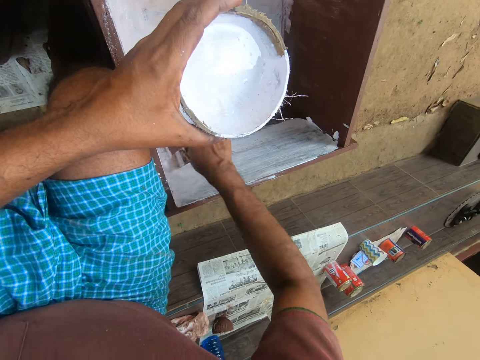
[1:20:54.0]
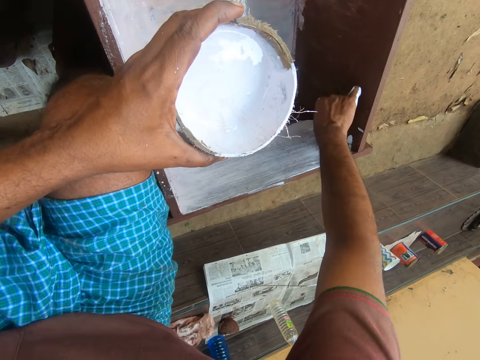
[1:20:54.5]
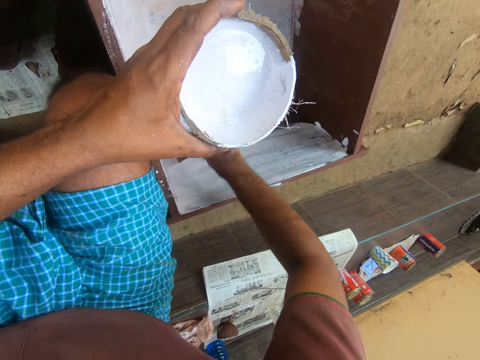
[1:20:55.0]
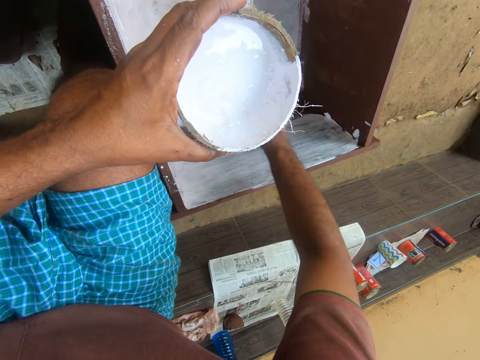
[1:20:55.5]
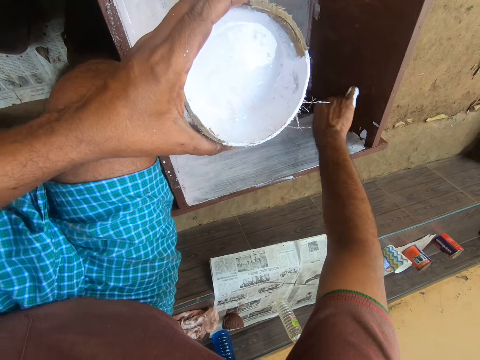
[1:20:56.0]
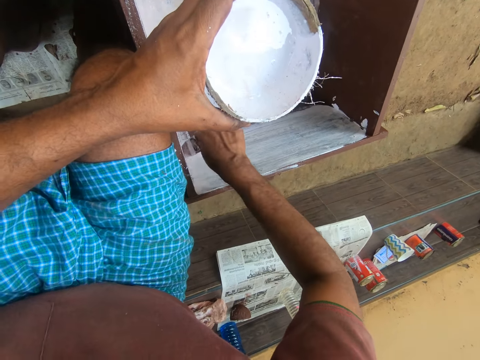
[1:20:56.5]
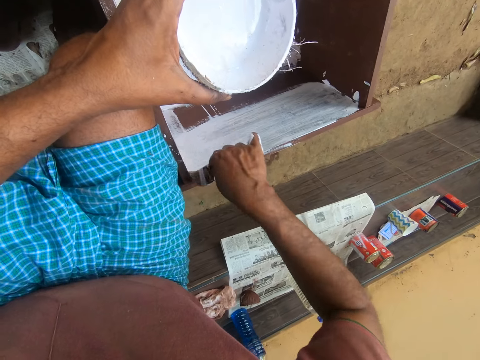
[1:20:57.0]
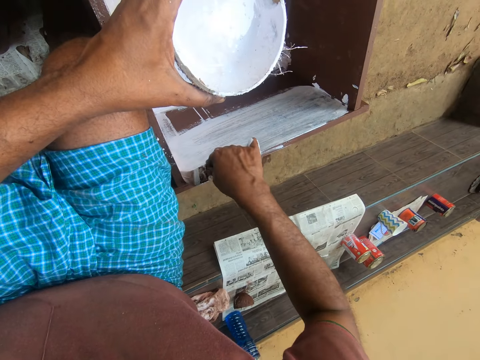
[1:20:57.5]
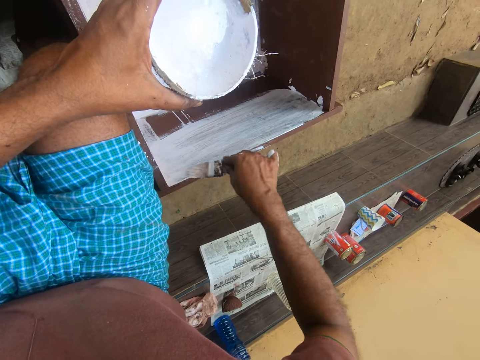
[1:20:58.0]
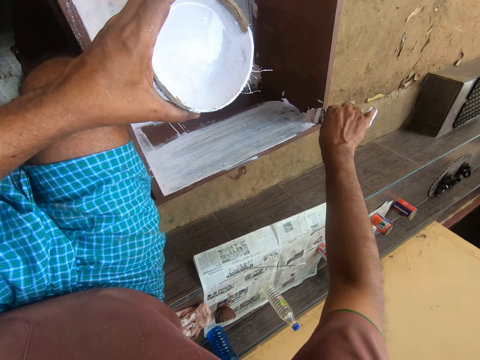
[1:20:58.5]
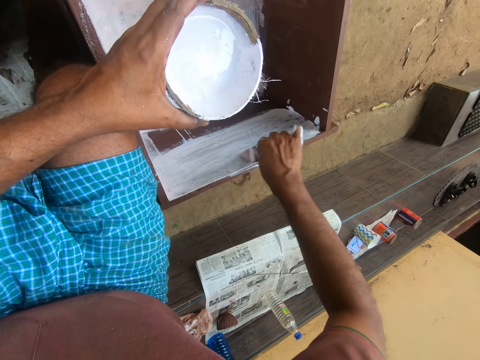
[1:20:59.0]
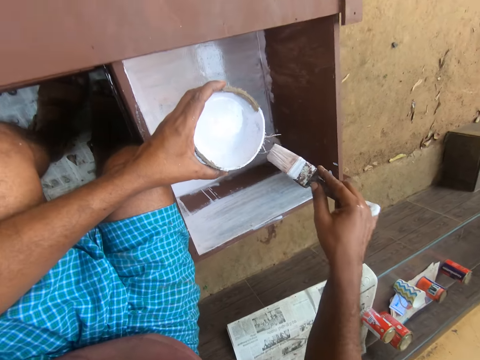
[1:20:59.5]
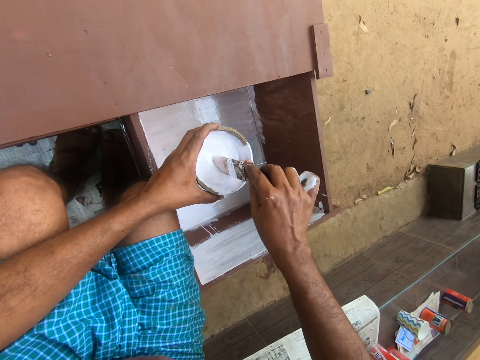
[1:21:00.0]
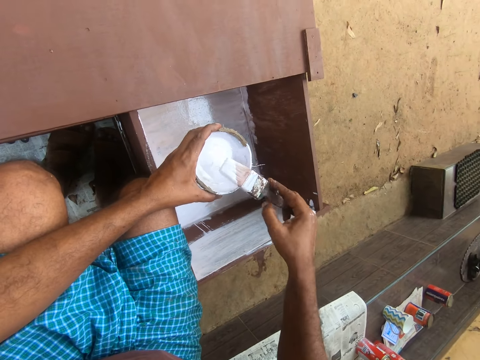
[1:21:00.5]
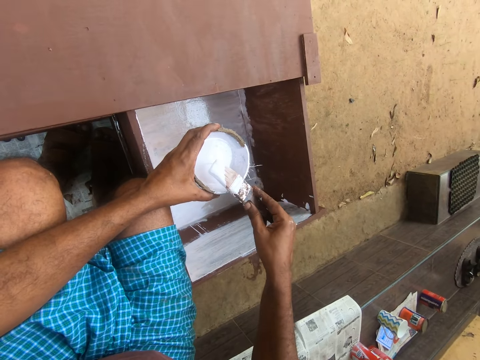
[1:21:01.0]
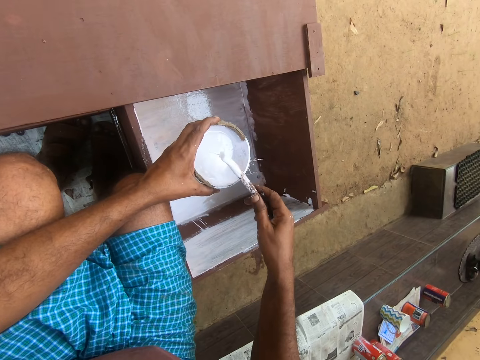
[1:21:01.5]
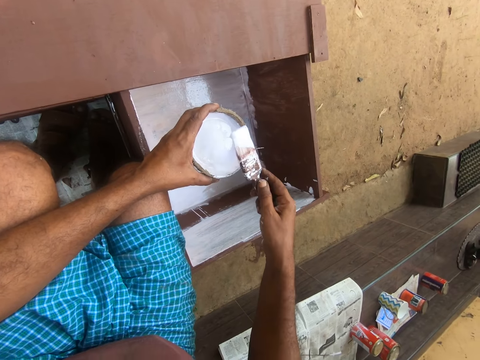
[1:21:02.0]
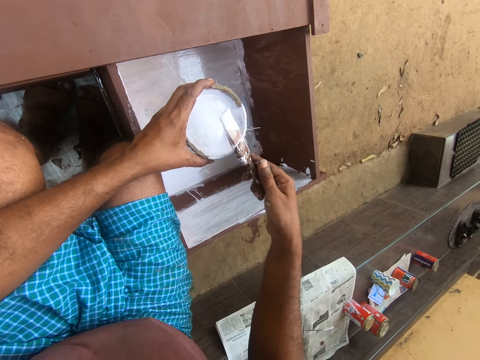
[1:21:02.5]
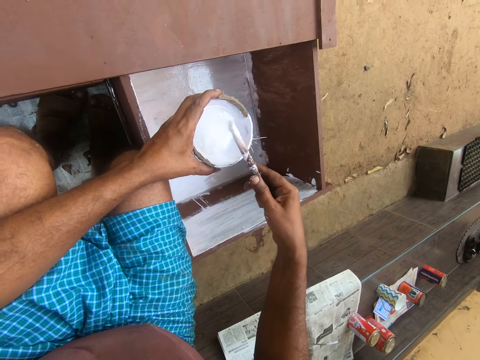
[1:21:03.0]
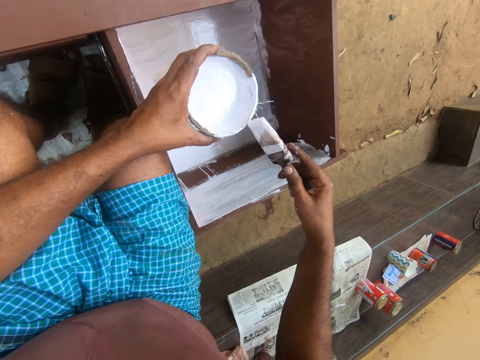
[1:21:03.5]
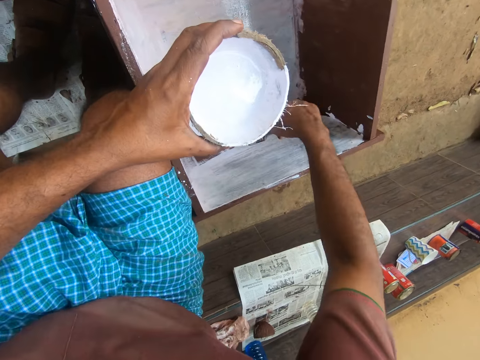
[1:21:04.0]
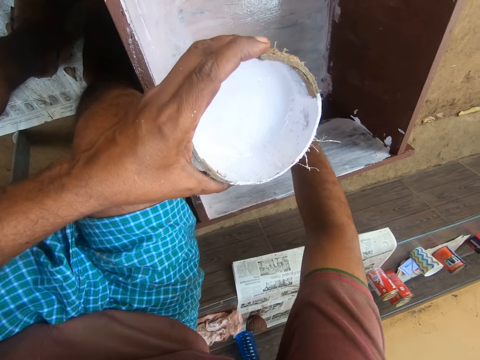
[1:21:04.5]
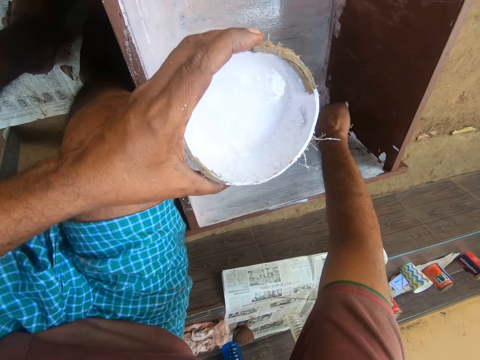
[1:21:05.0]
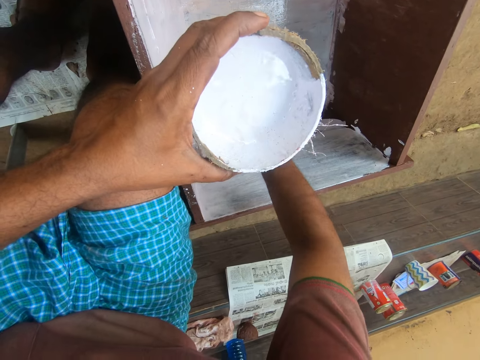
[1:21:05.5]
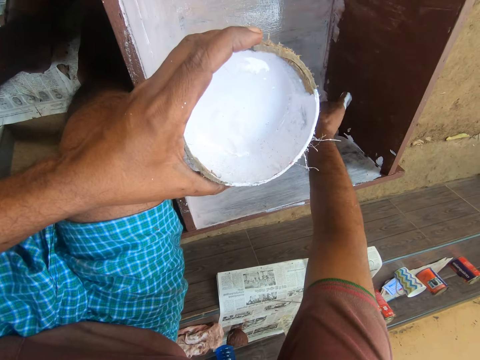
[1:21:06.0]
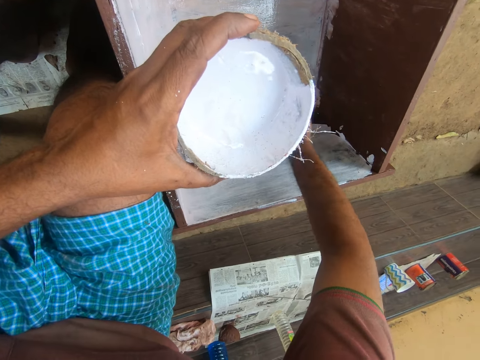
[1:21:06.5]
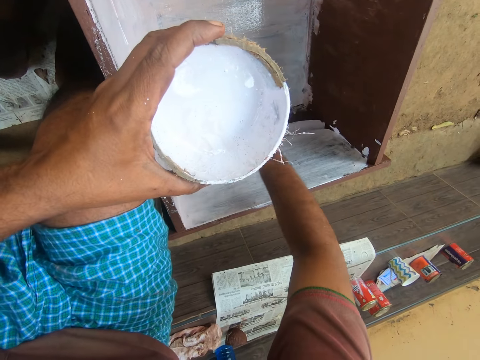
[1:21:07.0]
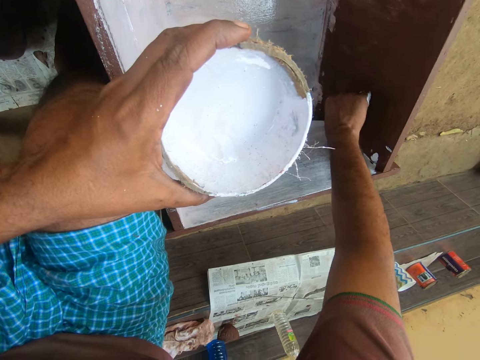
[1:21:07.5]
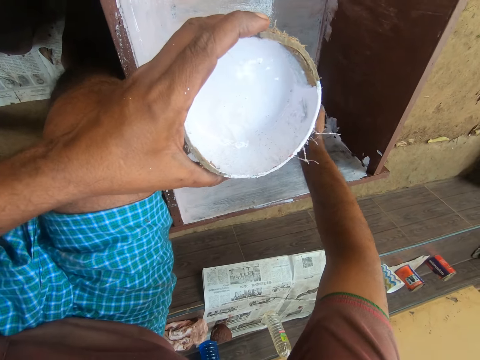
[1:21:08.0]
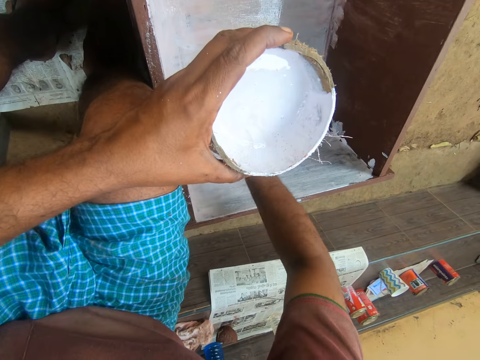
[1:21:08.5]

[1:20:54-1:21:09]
The camera wearer dips the brush in paint inside the bowl. They turn the brush. They paint the furniture with the brush.

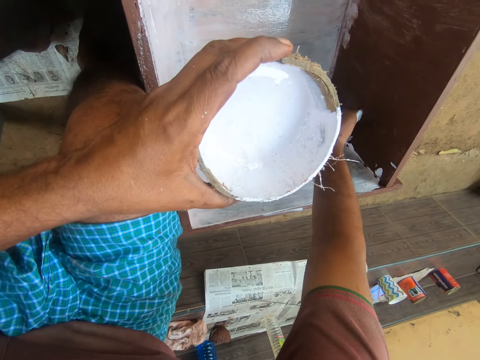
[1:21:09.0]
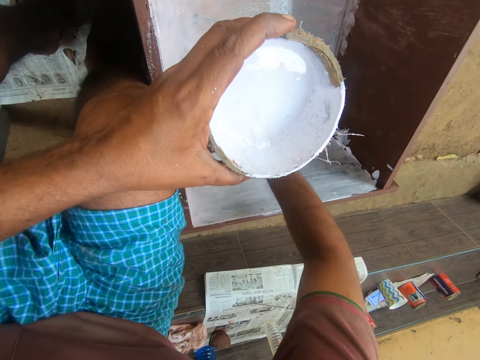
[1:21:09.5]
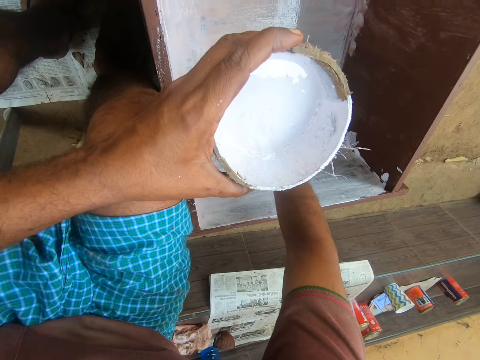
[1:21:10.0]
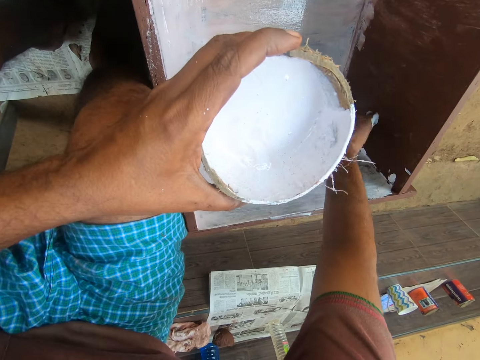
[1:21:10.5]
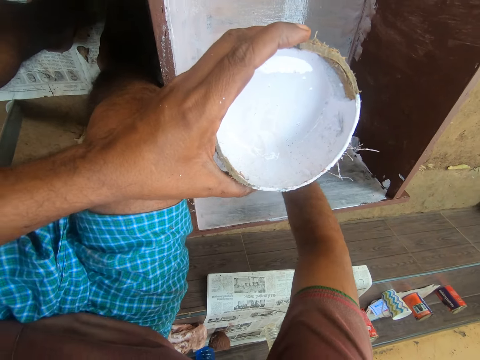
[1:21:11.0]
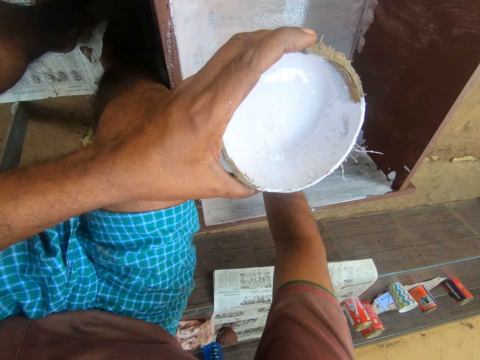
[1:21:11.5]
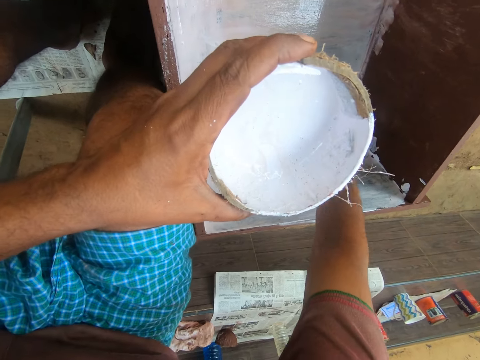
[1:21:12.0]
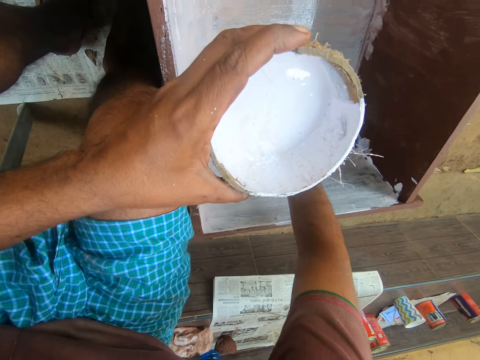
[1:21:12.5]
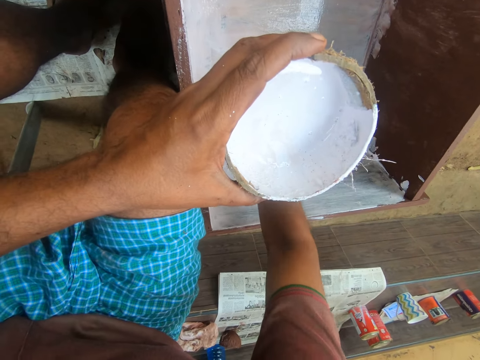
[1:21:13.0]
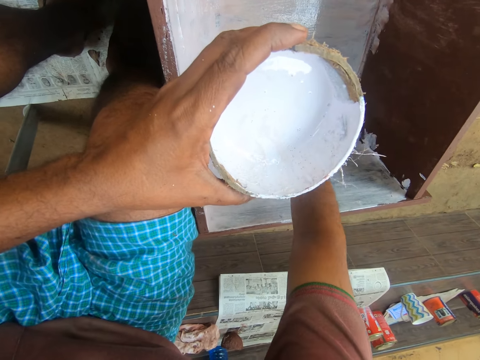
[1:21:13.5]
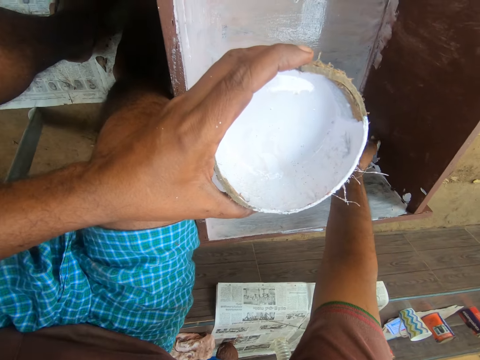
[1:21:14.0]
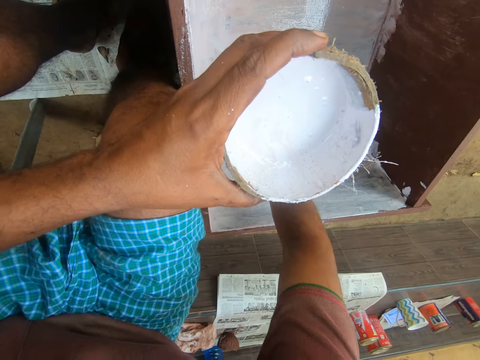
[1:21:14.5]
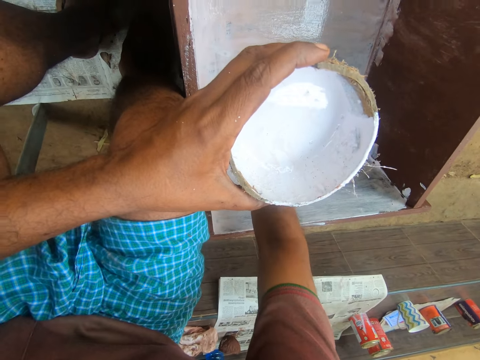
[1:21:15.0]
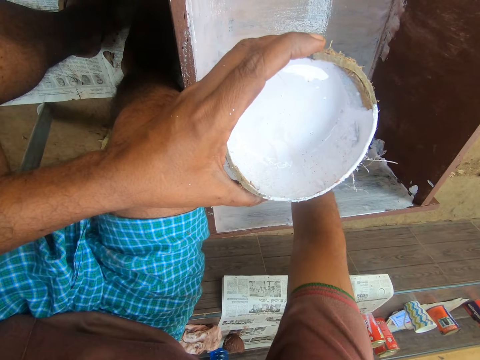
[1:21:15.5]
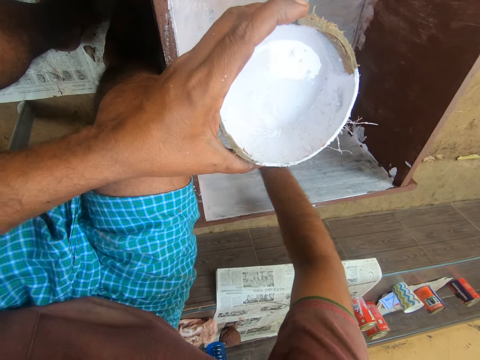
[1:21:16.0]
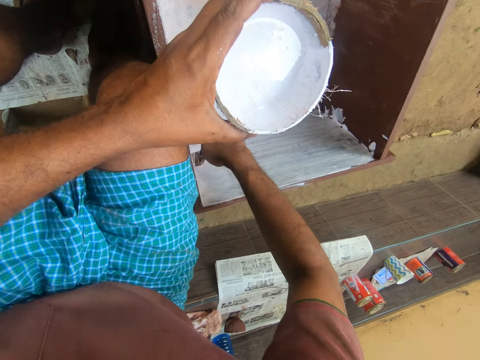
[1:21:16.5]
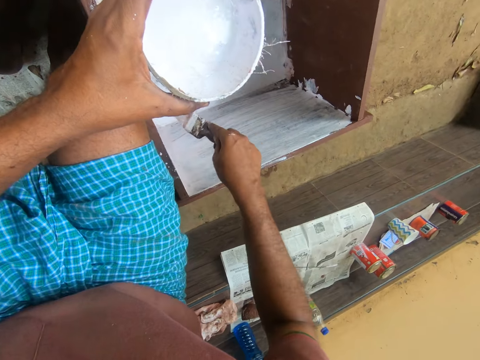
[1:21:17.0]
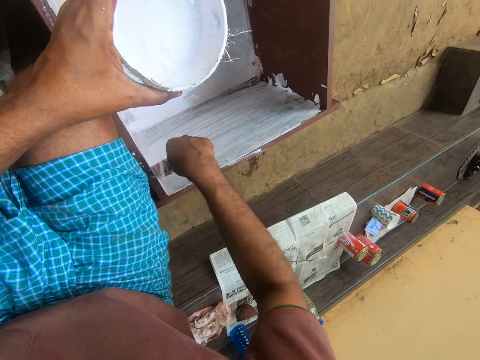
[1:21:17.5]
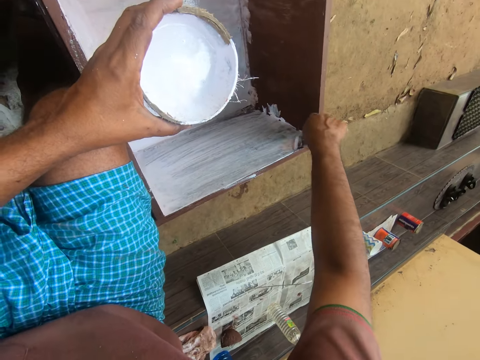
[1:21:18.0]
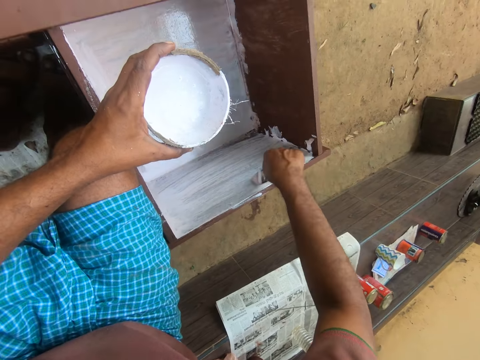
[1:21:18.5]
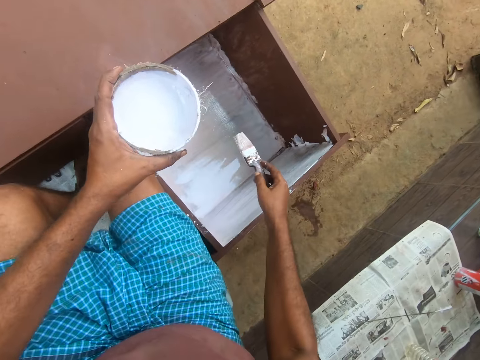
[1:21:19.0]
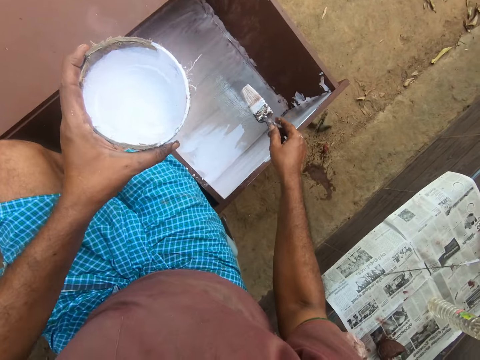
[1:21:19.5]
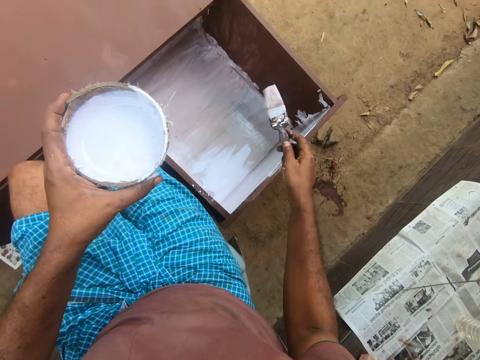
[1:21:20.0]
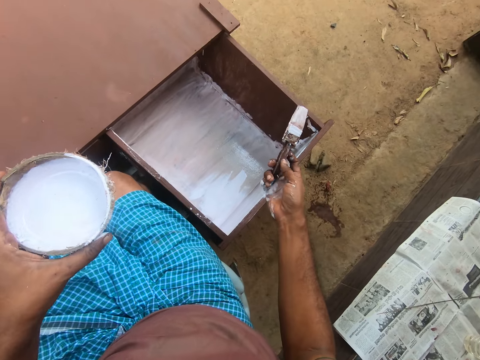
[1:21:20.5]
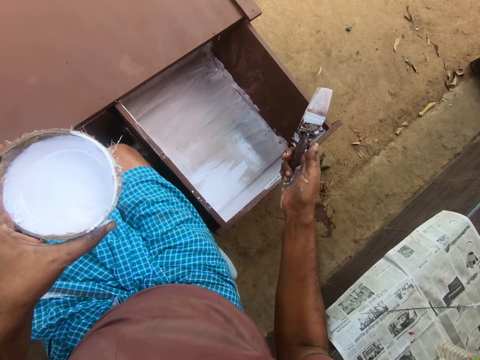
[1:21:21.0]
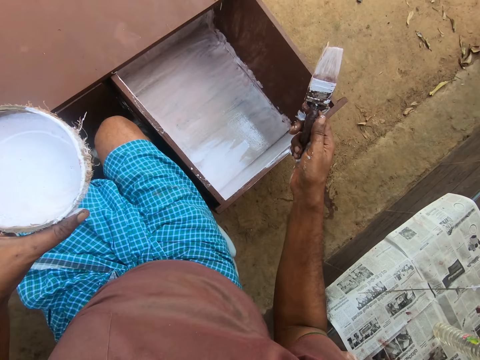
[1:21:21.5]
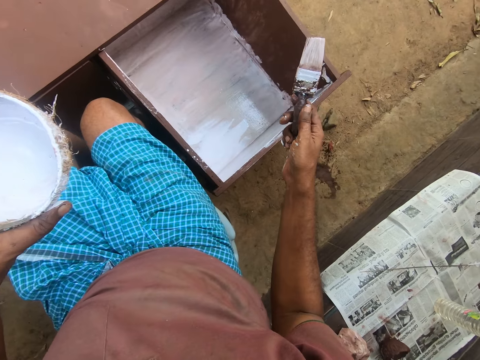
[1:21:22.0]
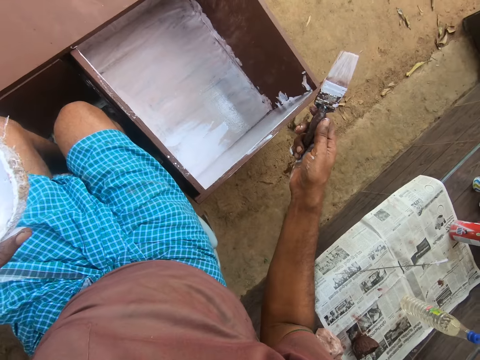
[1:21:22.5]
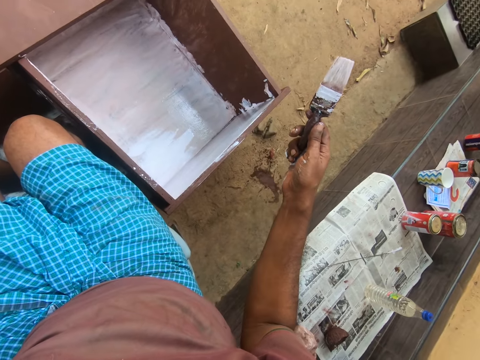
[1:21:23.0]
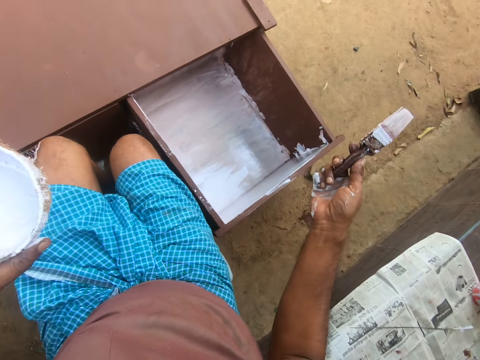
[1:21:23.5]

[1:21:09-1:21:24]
The camera wearer holds a brush and a coconut shell.
